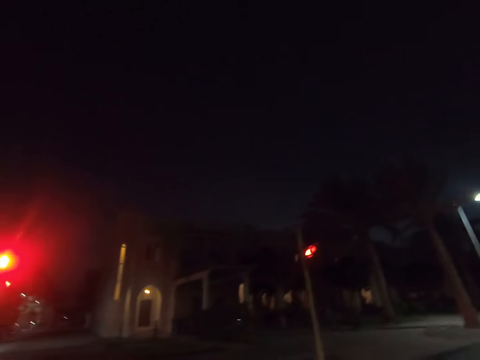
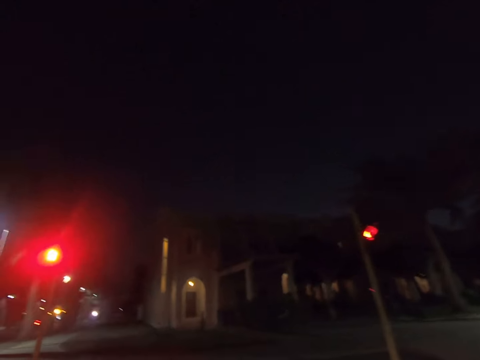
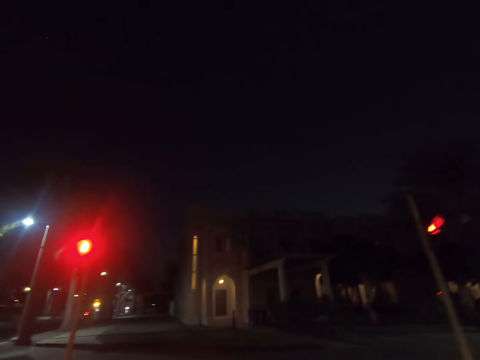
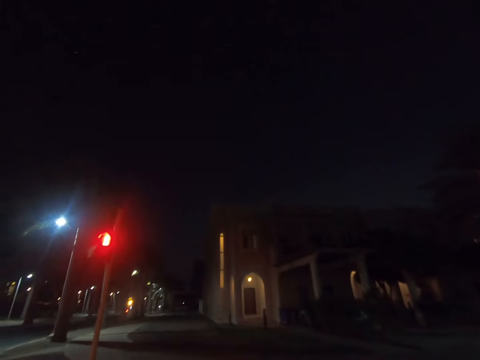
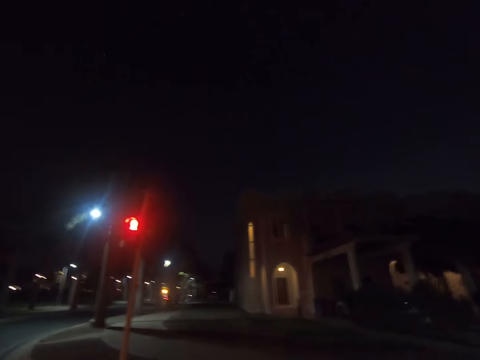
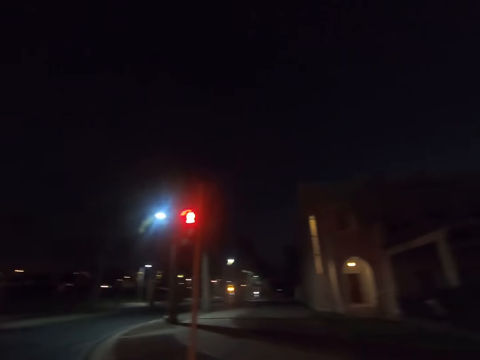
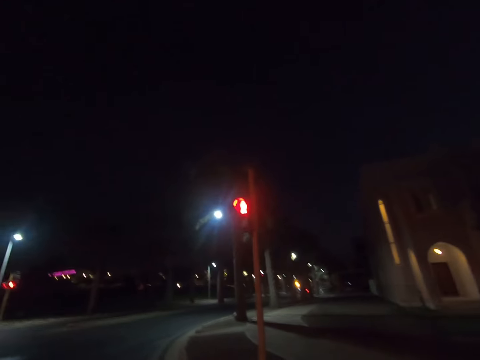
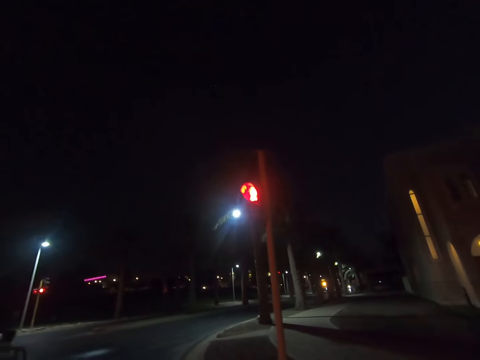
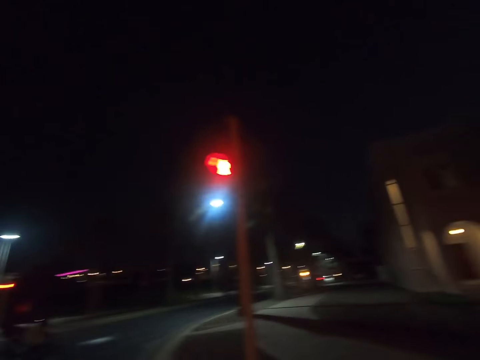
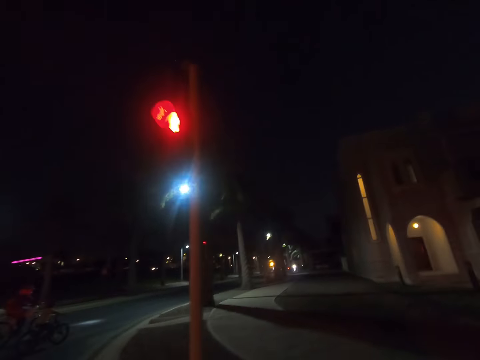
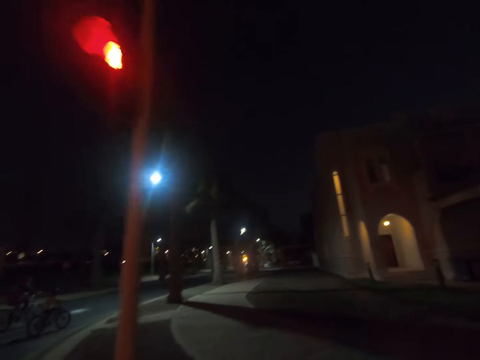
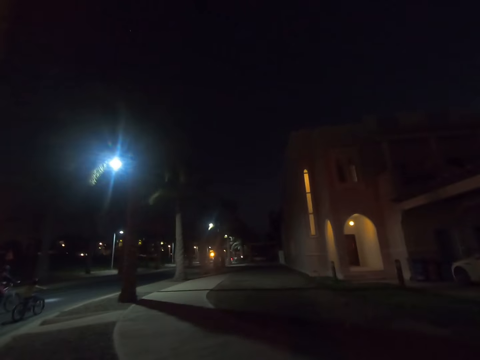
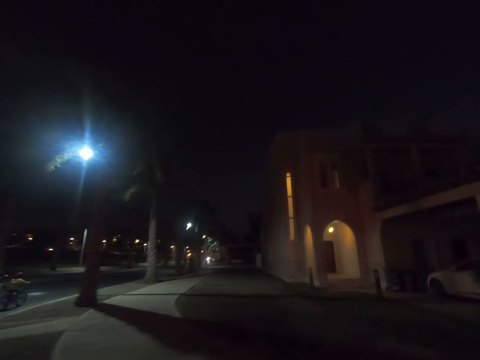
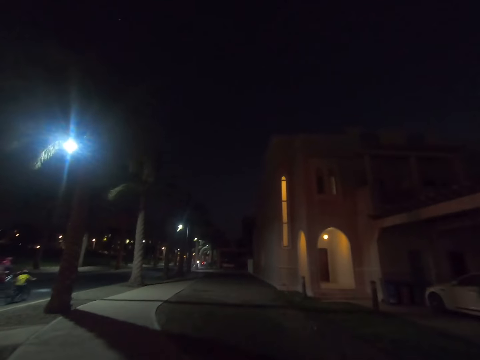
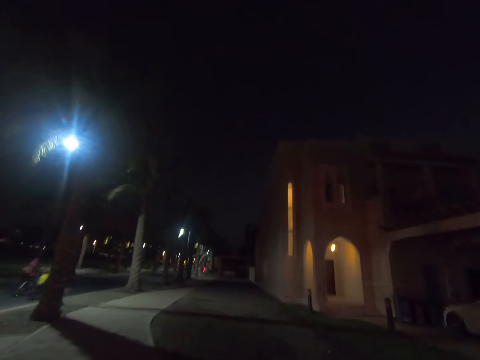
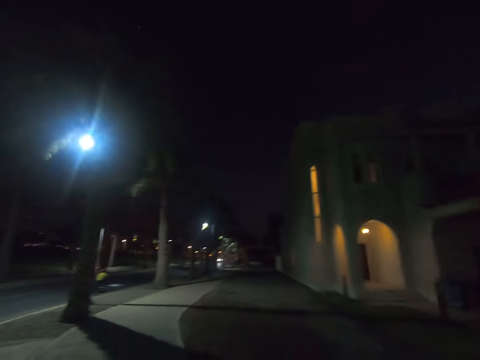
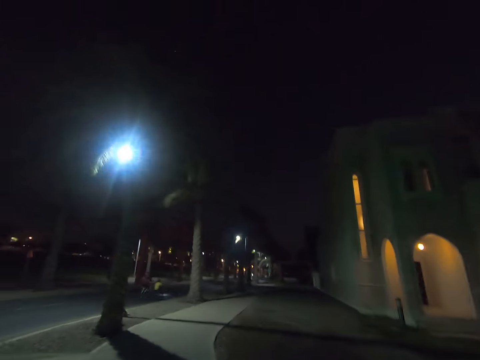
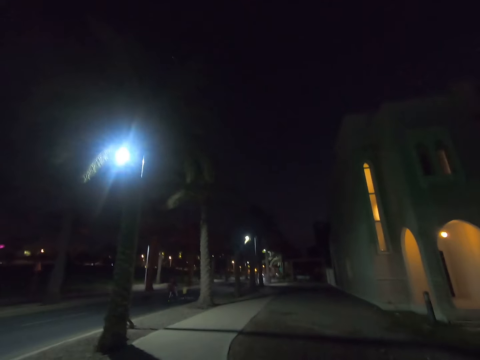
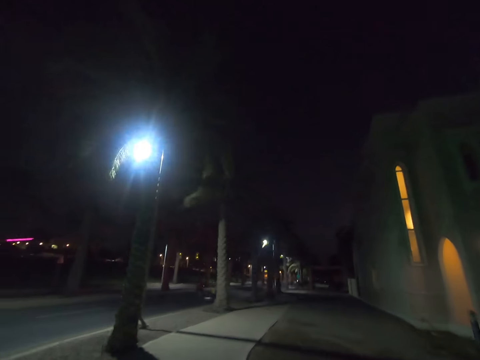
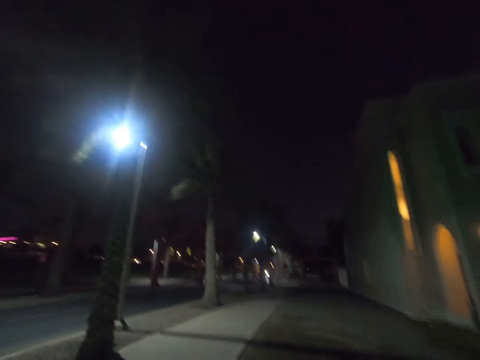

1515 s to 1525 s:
The camera wearer walks around. They walk around the road.

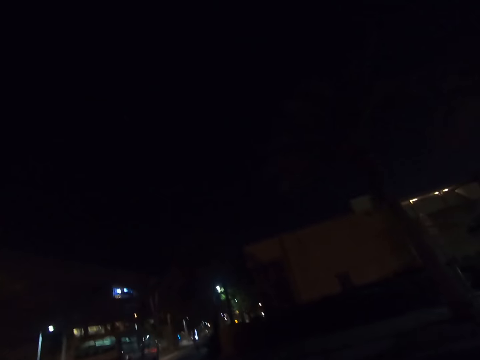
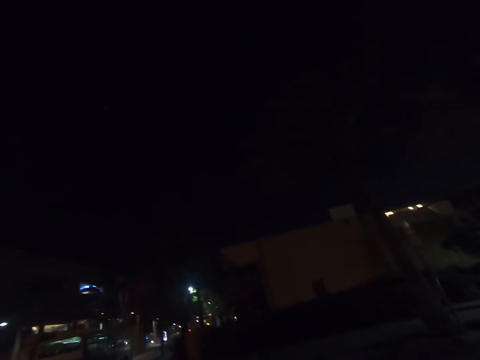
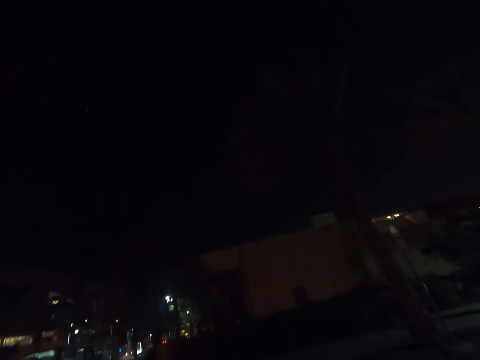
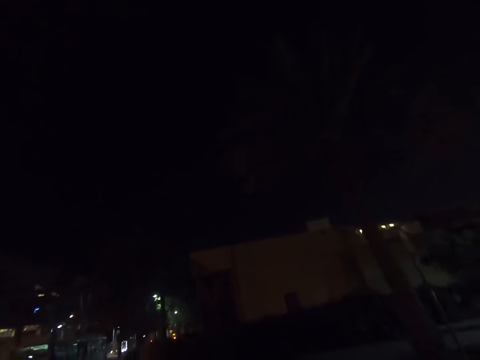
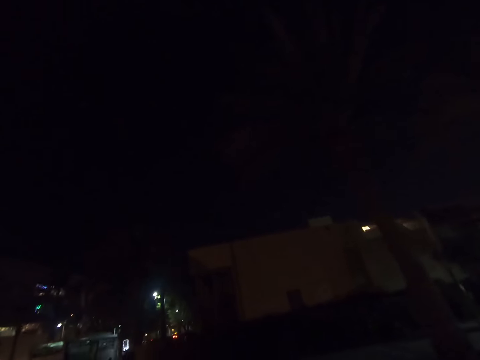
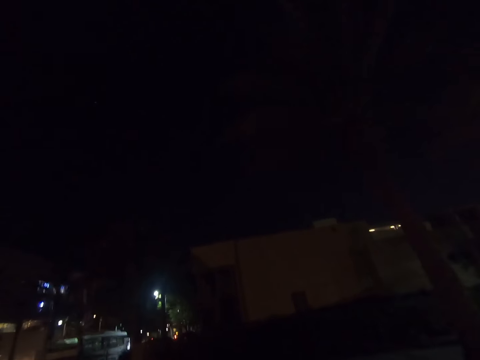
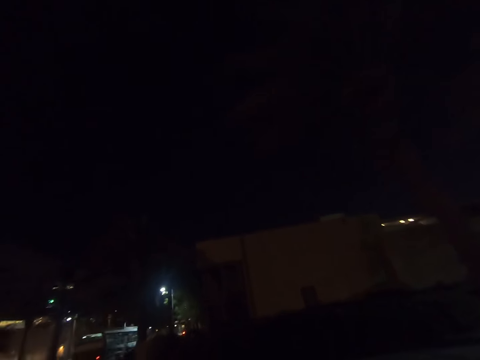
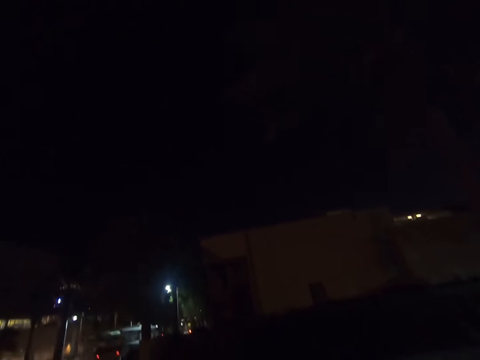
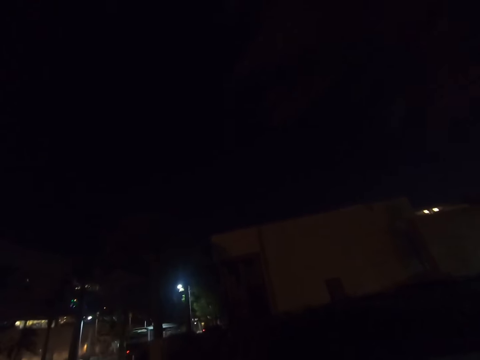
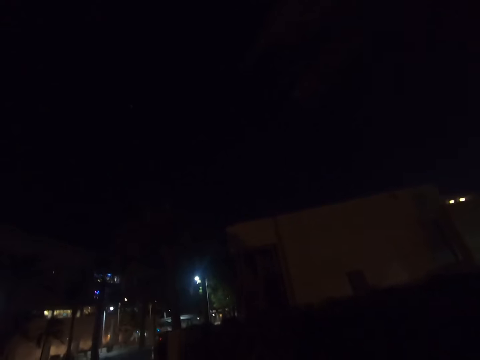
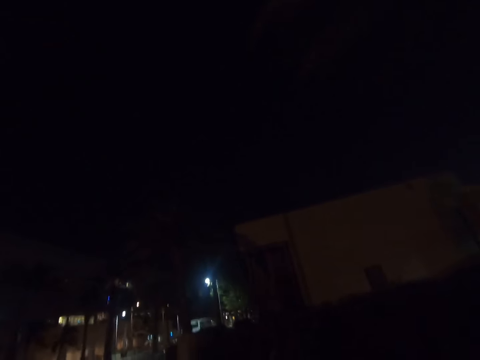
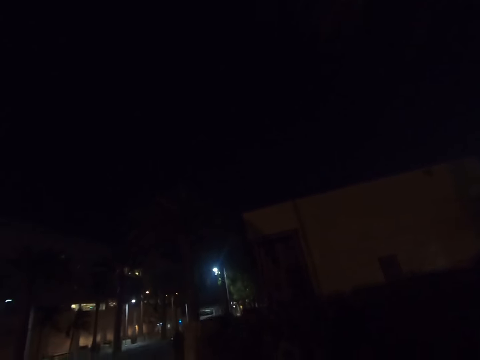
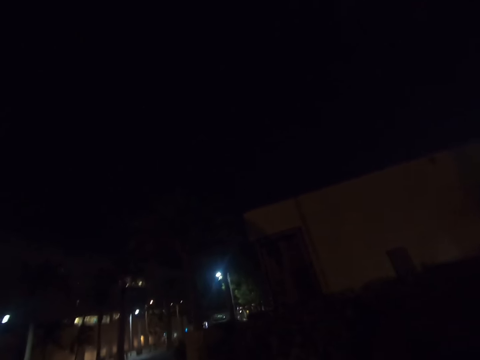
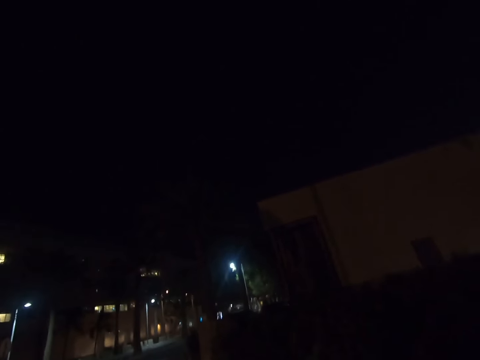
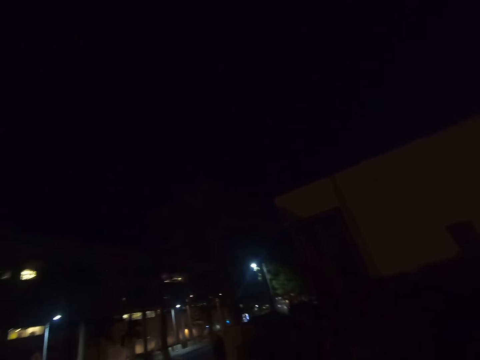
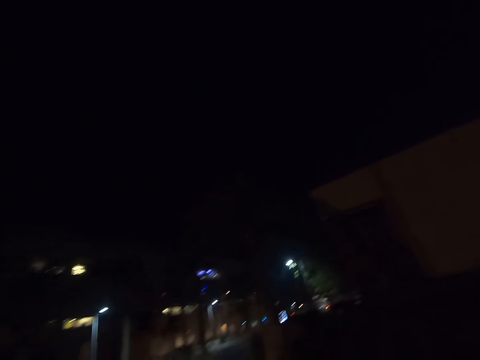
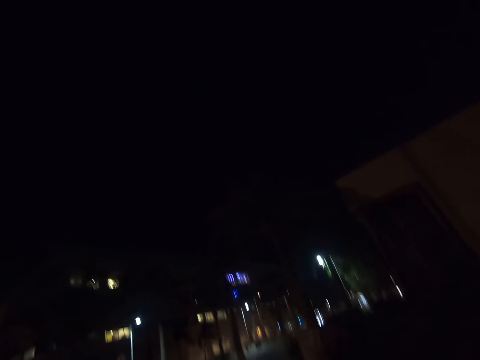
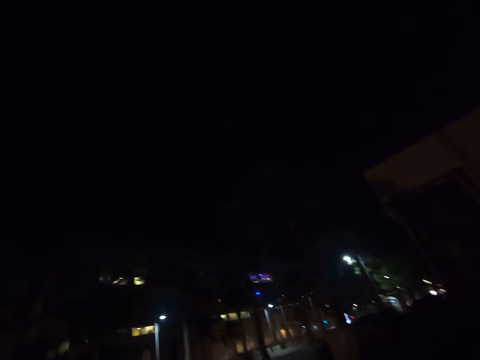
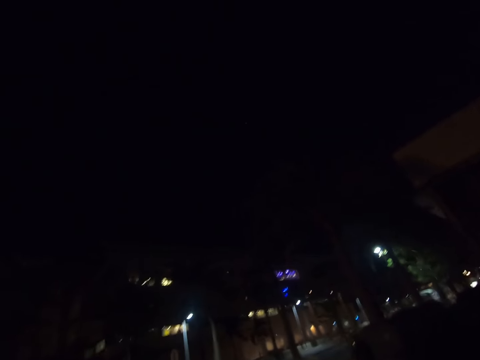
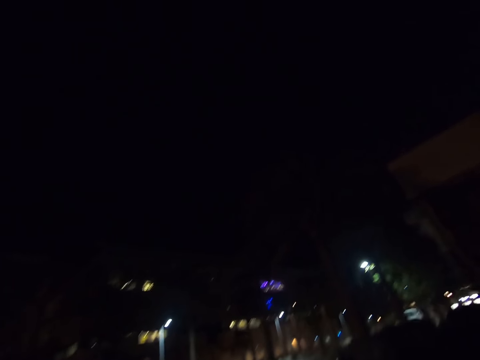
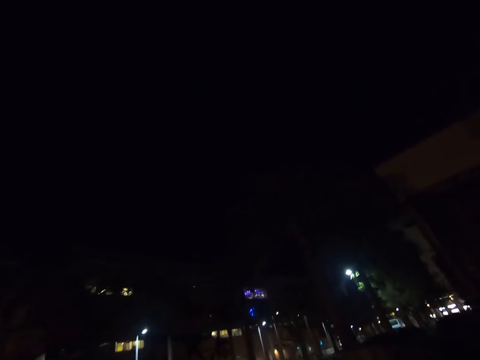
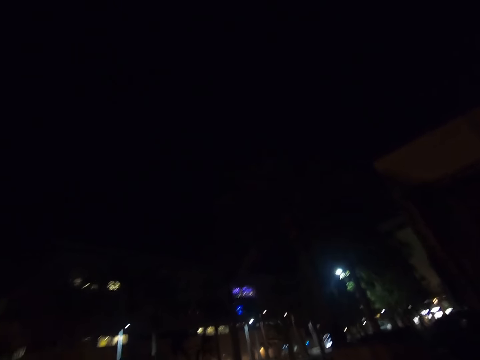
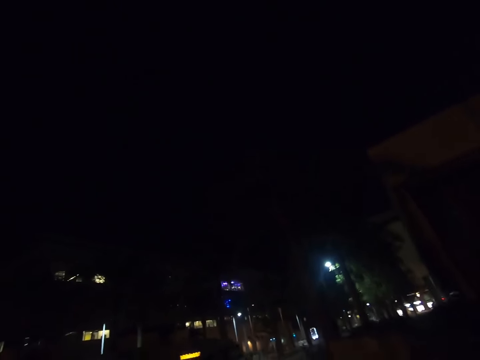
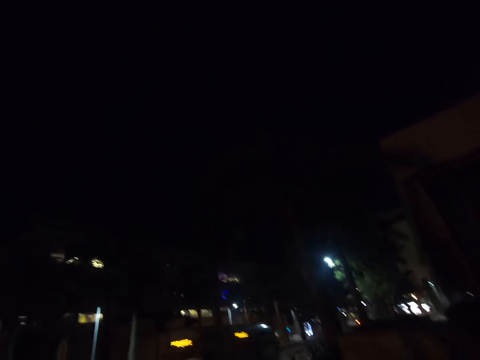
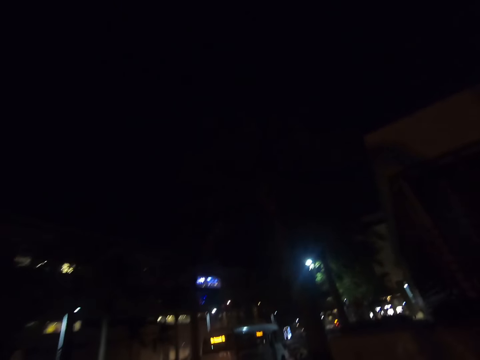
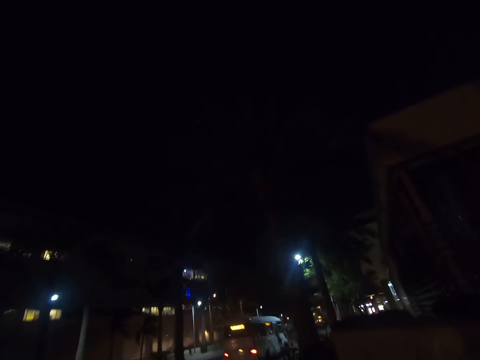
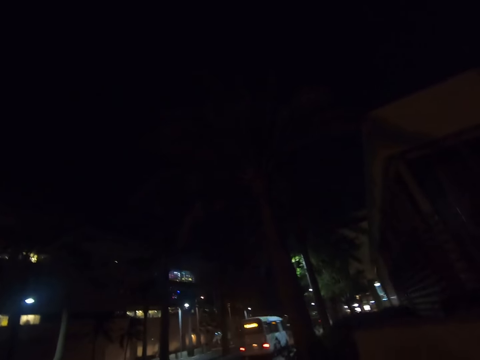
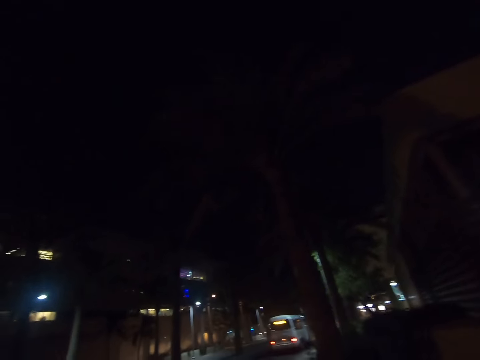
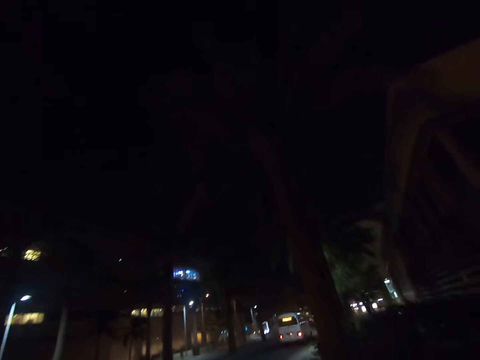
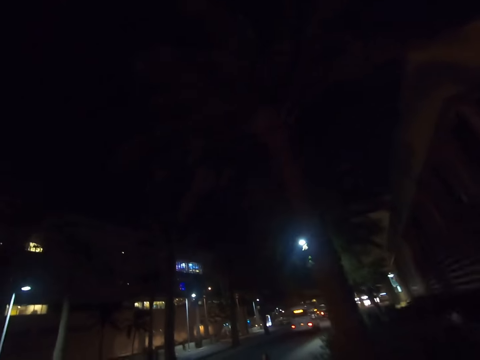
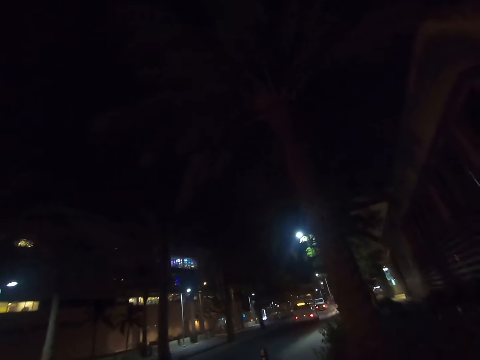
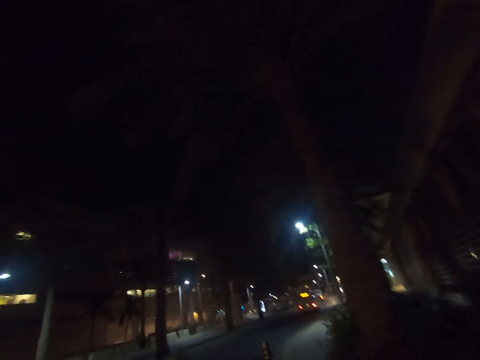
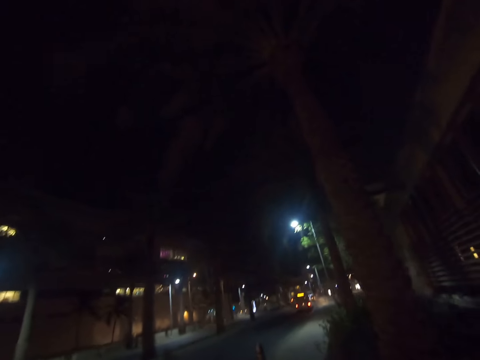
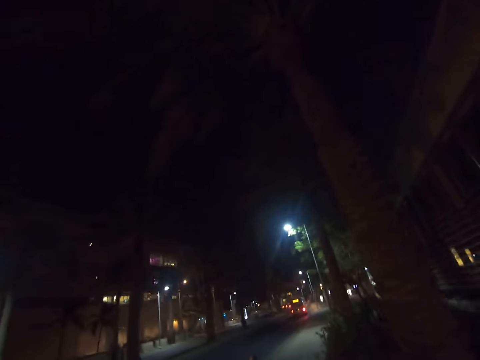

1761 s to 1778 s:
The camera wearer crosses the road.
